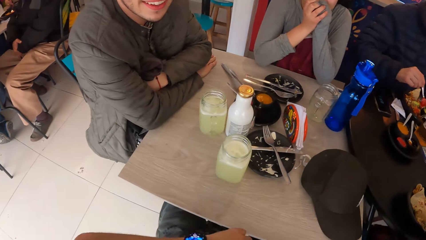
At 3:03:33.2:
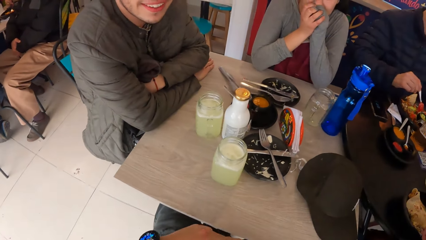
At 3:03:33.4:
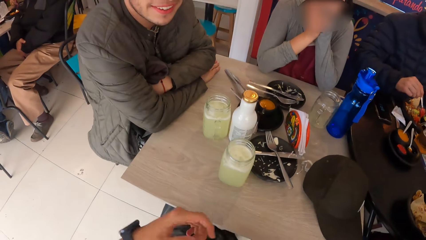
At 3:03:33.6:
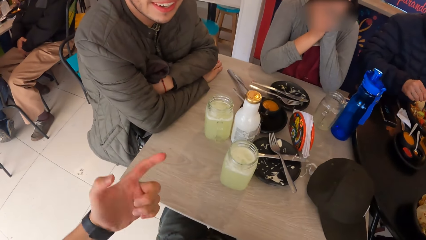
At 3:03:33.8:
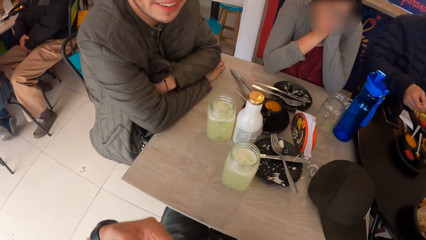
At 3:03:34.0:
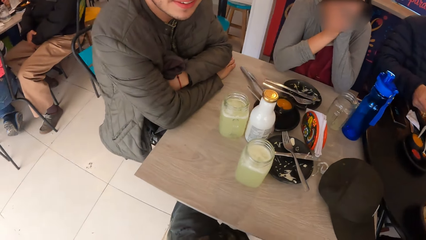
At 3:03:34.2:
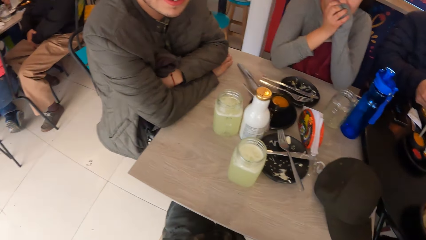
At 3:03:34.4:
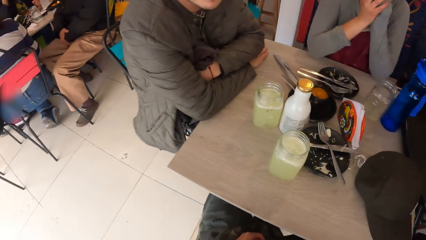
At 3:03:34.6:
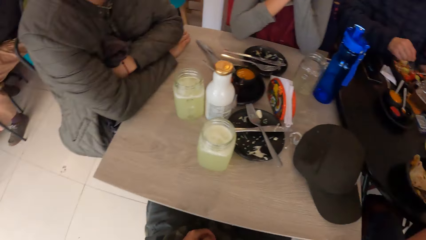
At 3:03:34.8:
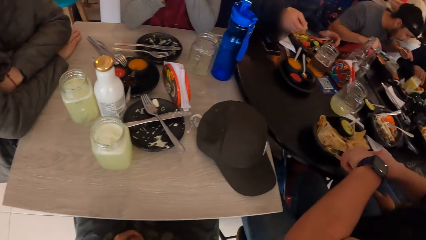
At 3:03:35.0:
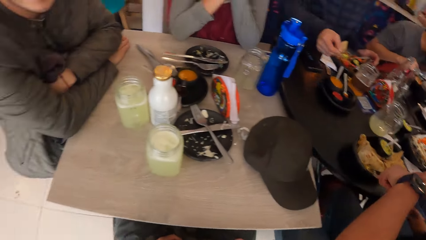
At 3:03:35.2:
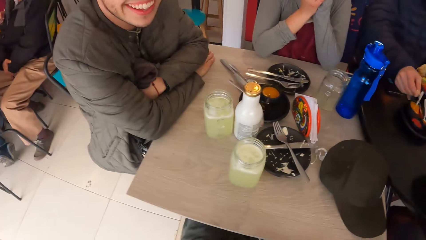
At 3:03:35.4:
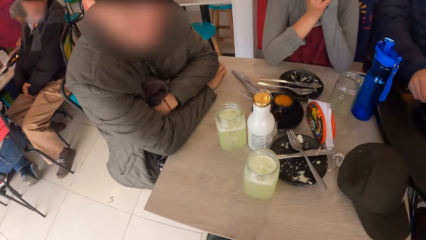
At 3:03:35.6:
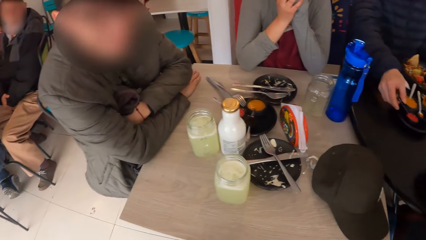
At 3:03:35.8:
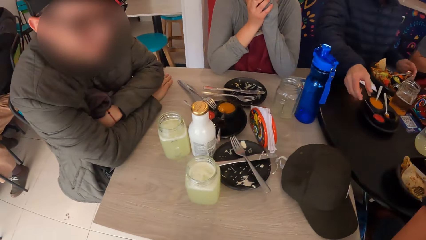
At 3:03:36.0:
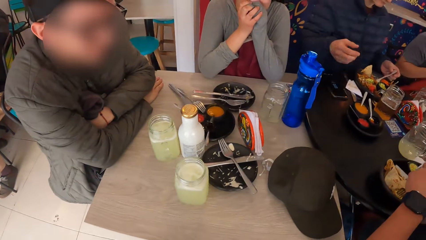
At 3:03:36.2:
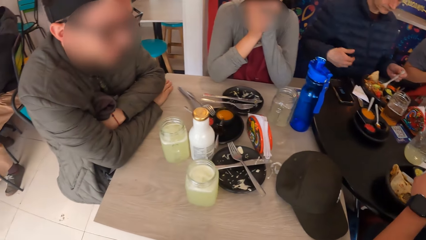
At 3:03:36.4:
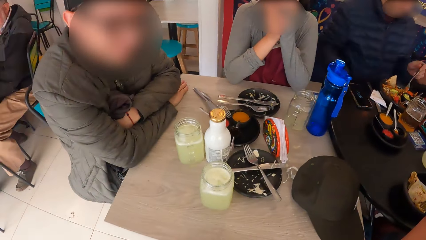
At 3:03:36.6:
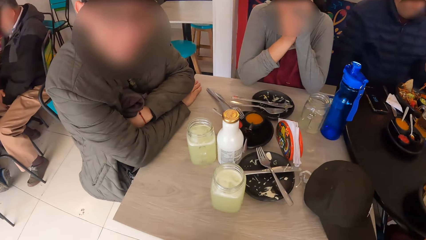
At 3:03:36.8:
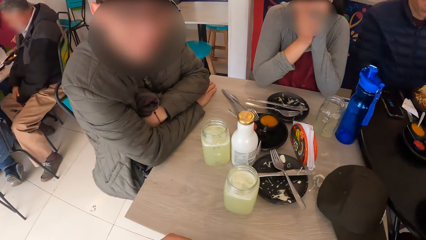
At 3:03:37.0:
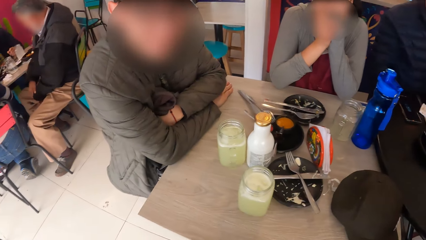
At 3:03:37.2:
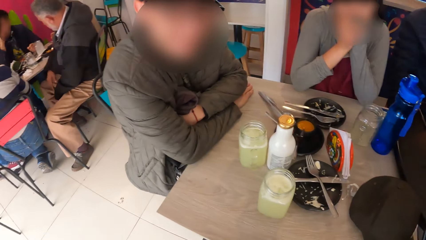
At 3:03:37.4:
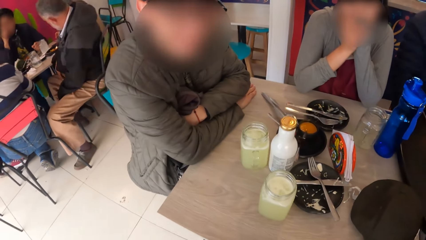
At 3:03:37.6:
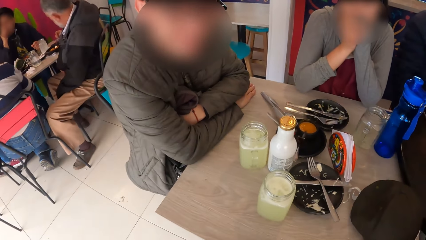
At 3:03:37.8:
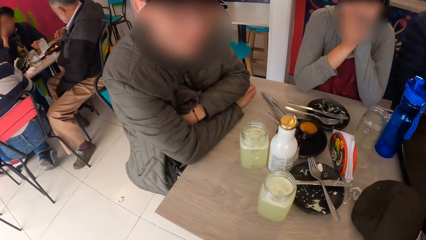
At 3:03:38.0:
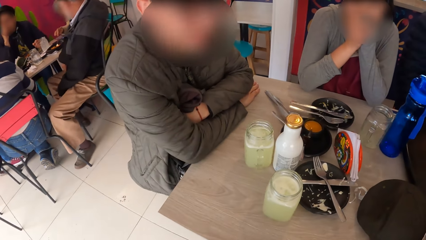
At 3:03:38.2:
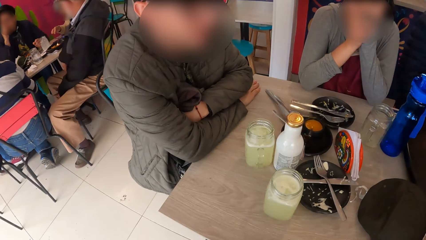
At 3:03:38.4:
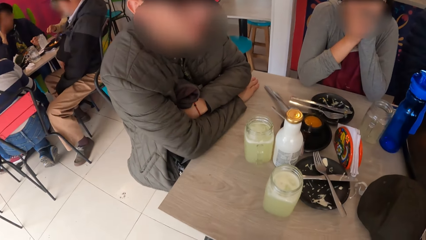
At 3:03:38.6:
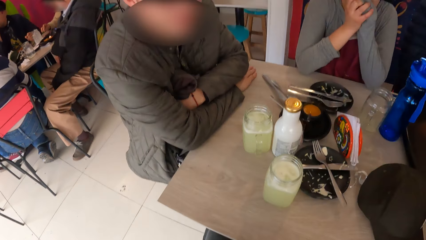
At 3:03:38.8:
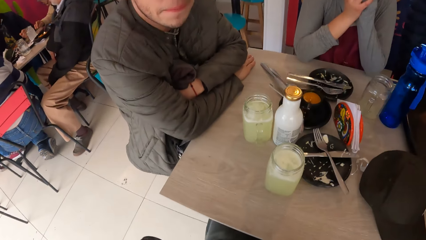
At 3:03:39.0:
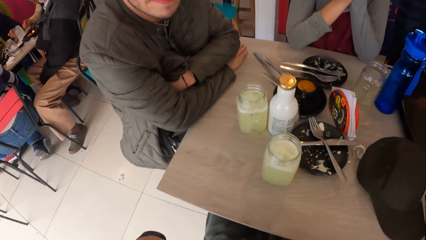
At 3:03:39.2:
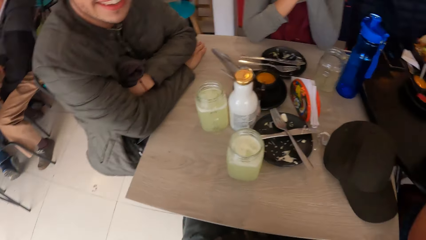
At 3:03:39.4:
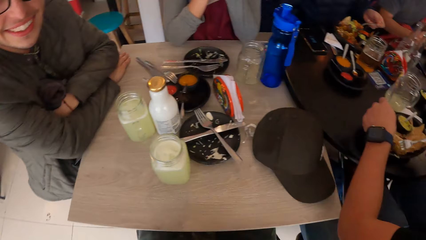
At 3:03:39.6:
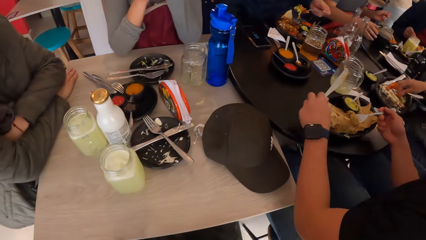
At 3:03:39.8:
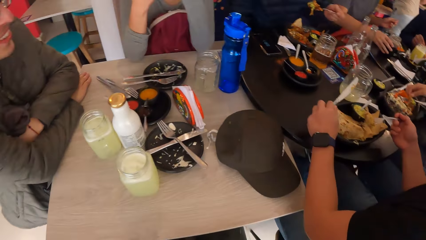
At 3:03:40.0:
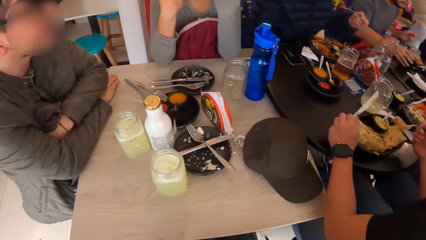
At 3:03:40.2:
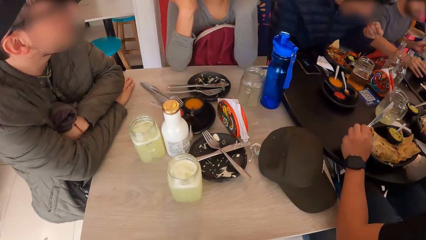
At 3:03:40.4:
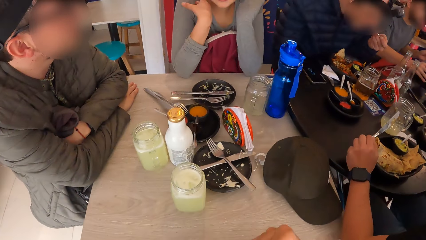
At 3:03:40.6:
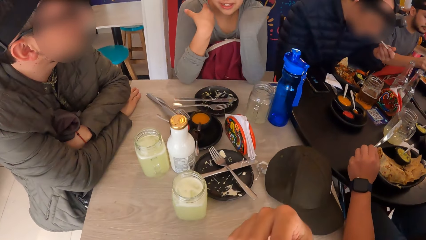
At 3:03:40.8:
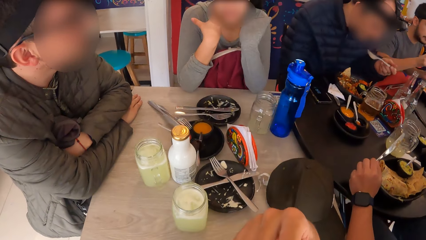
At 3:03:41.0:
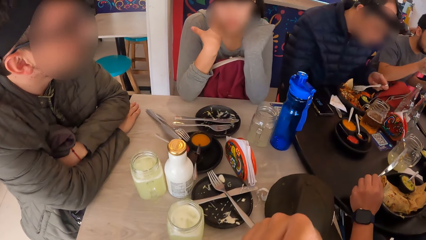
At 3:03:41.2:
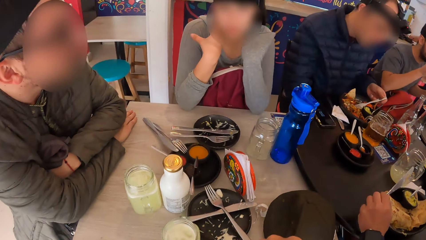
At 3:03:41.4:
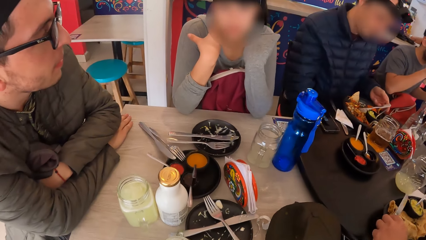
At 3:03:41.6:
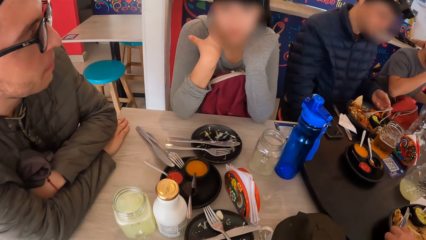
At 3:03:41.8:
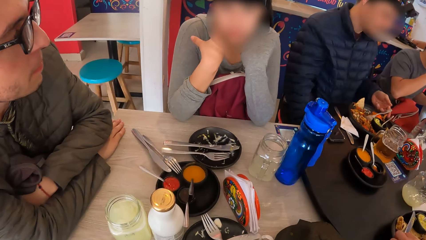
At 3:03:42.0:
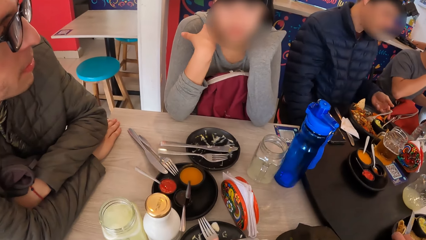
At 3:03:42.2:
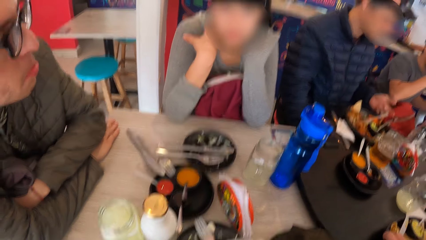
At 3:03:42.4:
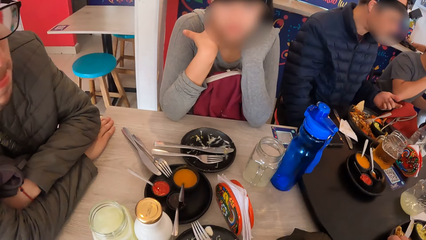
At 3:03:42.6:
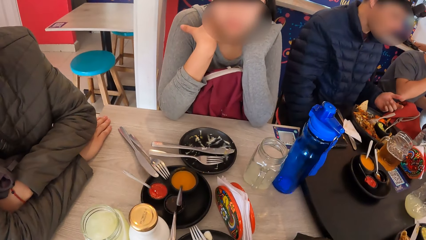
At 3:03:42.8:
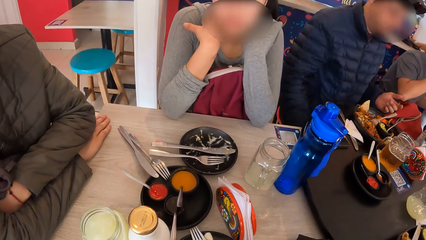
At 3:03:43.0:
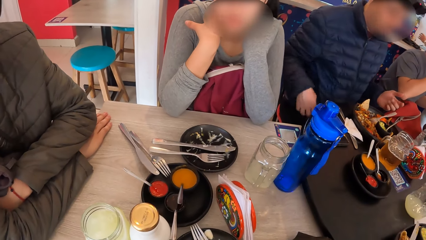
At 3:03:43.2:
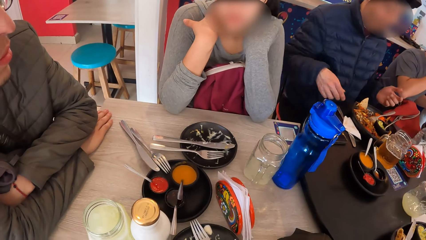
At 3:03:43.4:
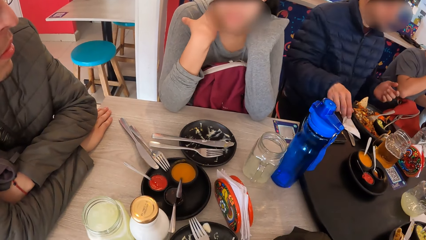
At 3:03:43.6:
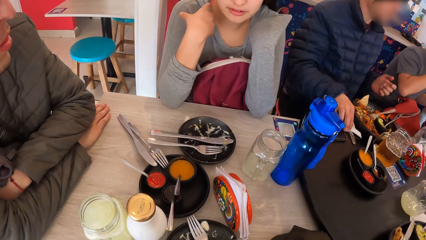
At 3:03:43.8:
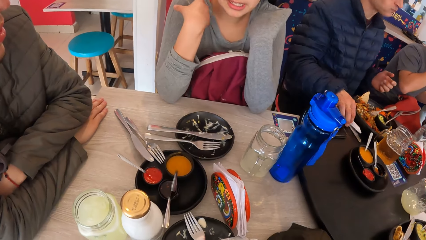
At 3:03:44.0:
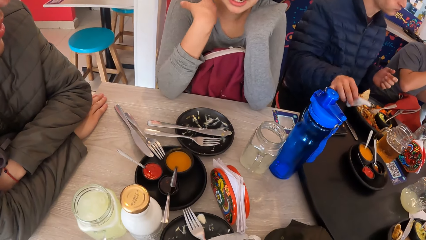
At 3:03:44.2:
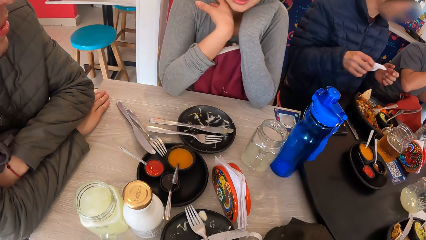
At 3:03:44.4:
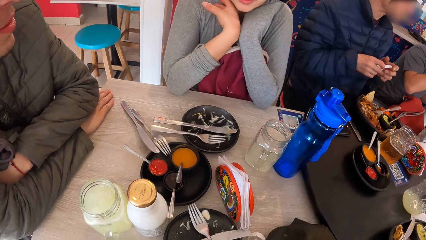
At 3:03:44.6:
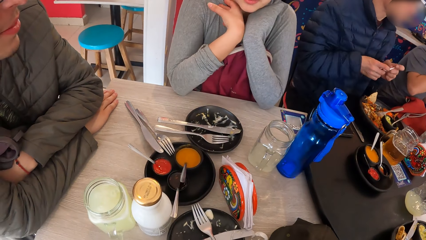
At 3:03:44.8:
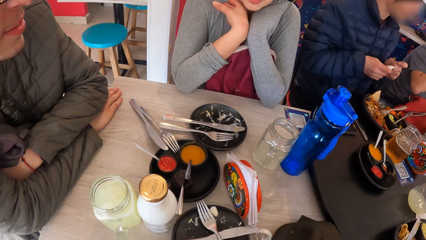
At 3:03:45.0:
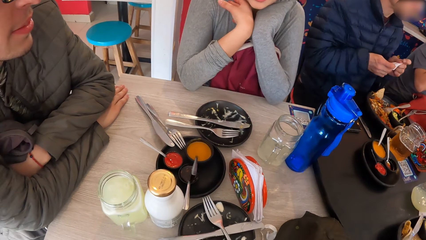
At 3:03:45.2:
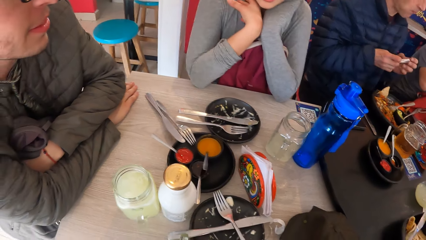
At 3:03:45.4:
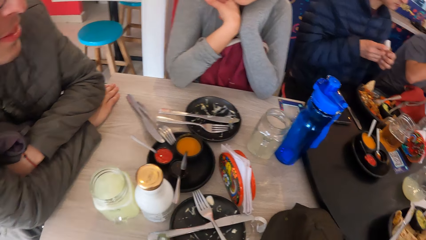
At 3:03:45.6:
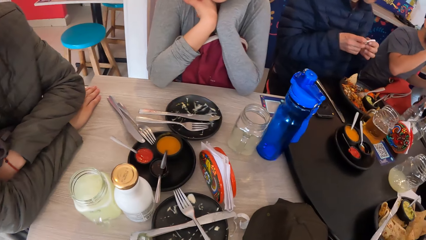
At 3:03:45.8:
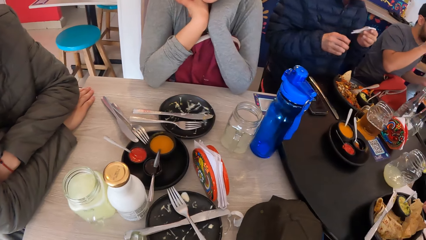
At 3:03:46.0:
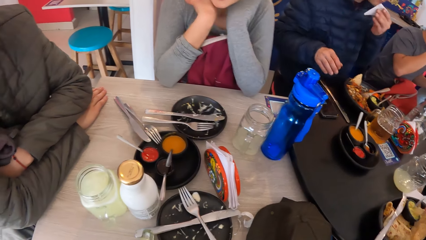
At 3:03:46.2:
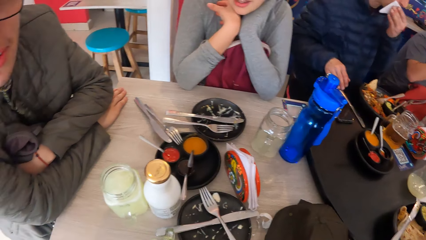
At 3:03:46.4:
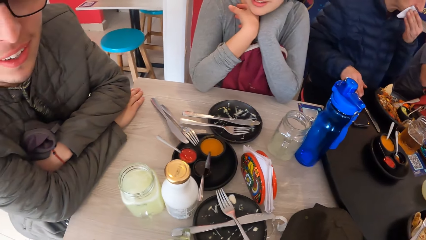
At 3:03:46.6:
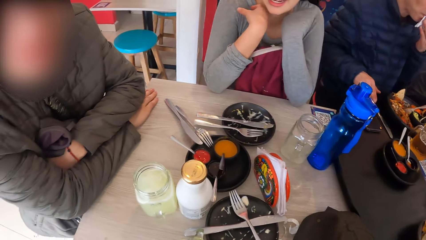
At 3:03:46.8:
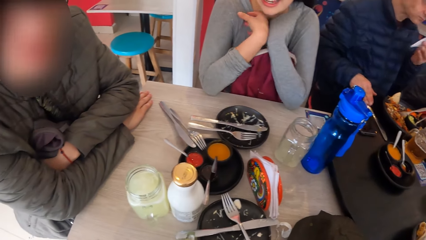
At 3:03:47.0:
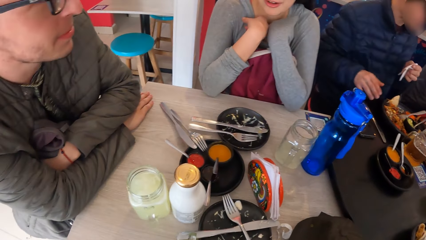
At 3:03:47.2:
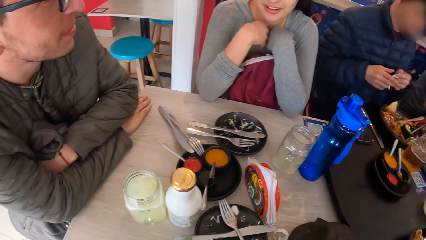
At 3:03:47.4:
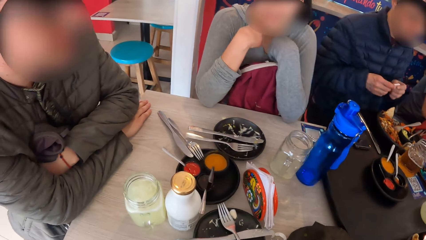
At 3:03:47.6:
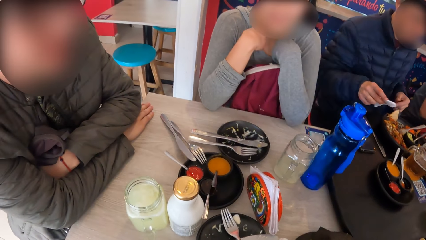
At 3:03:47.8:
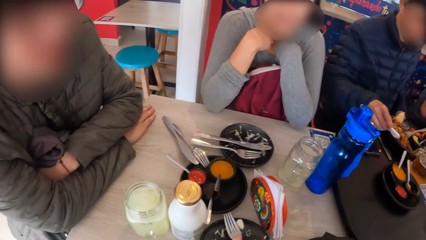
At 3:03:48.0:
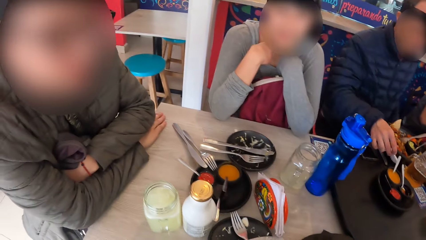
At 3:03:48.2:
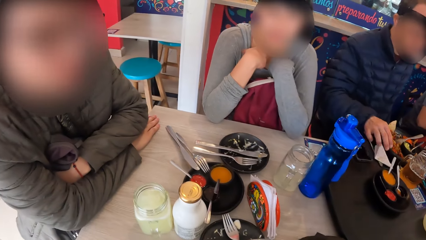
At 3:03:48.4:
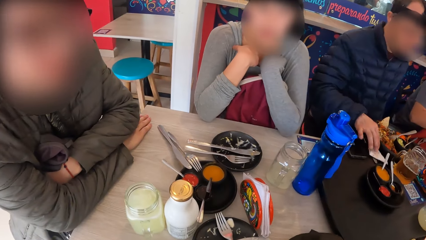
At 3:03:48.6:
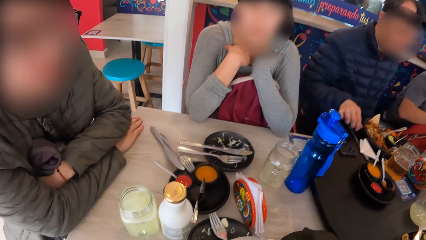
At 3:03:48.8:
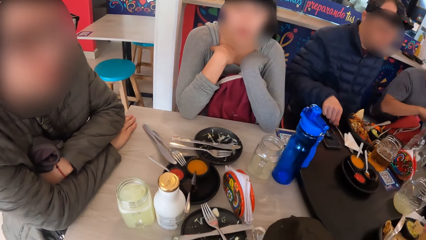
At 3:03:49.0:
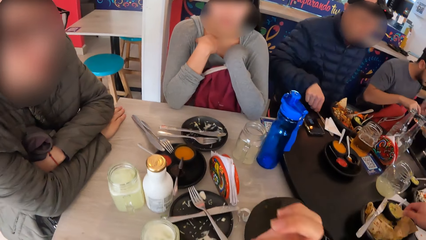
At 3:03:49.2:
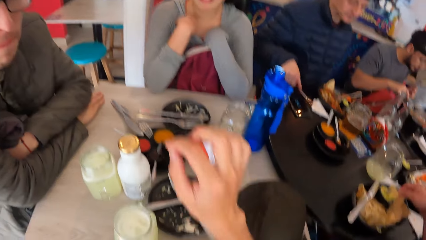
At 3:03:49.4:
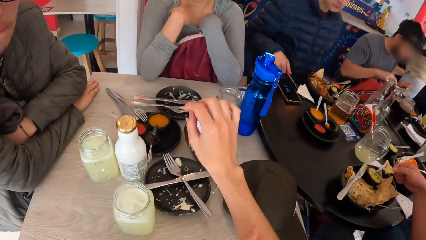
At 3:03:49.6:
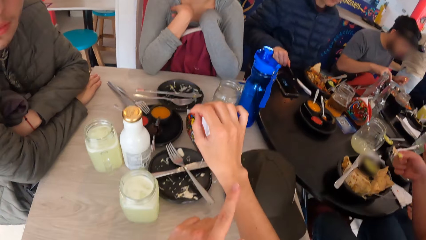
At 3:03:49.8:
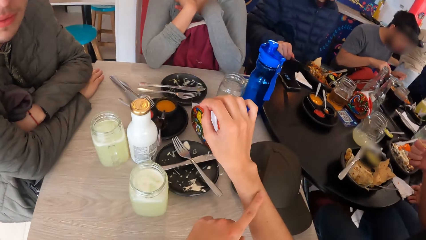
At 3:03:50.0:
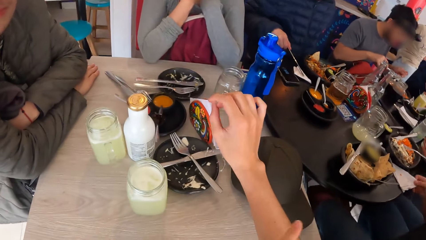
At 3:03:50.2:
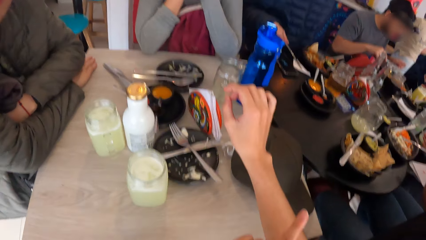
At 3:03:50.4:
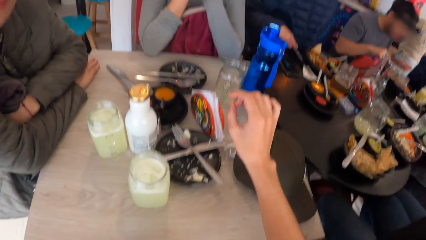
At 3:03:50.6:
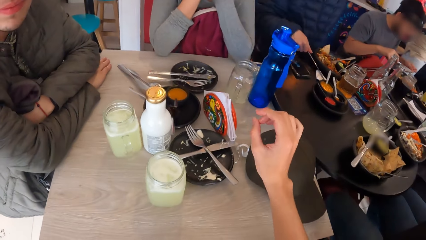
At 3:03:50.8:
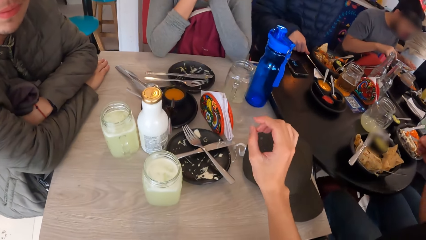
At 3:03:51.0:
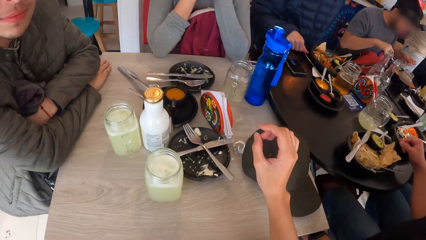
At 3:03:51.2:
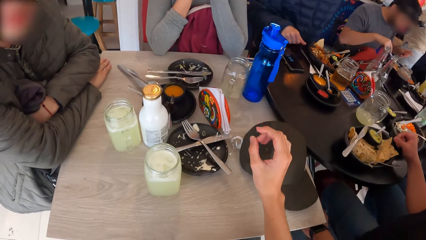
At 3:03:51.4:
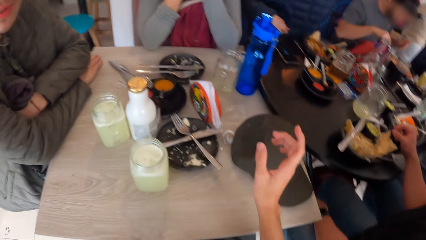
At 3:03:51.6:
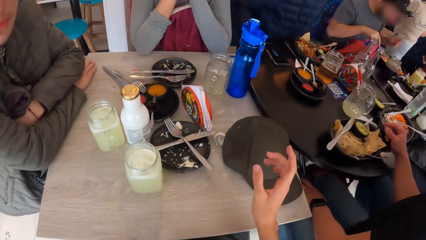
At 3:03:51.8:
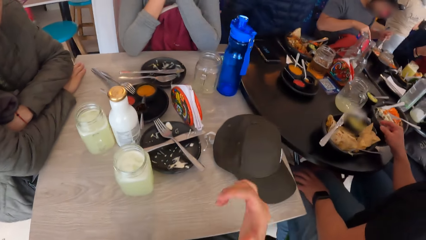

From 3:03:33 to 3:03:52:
The man pours the sauce from the spoon in his right hand into his plate and drops the spoon in the bowl on the table. The man eats food from the plate on the table with the fork in his left hand. The man picks up a serviette from the table with his right hand, passes the serviette from his right hand to his left hand, wipes his mouth with the serviette in his left hand, passes the serviette from his left hand to his right hand, and drops the serviette on the table with his right hand. The man picks up the knife from the table with his right hand and drops the knife on the serviette on the table with his right hand.
